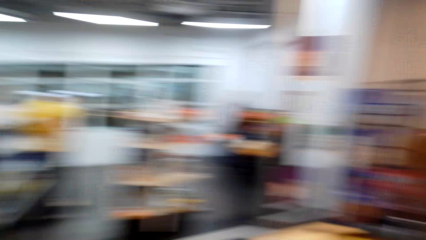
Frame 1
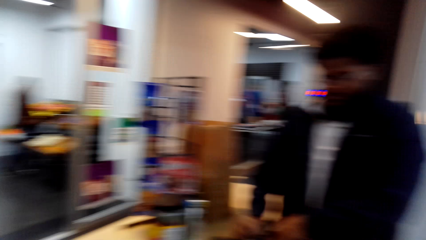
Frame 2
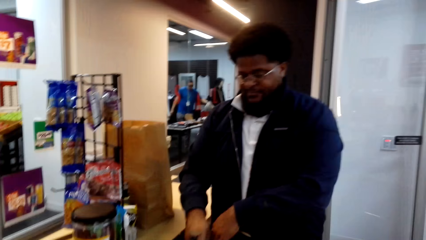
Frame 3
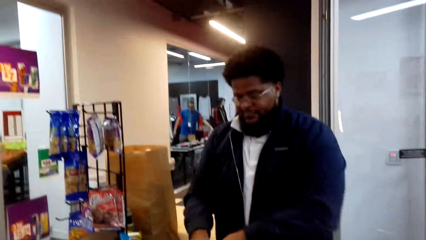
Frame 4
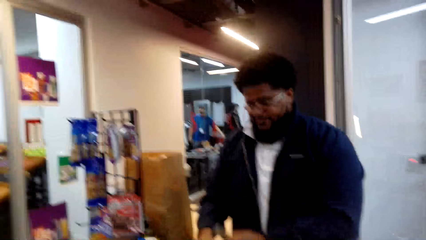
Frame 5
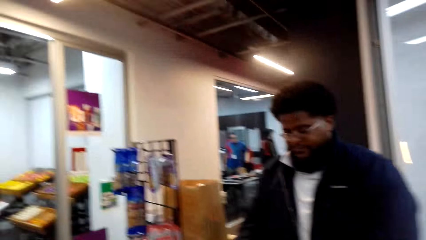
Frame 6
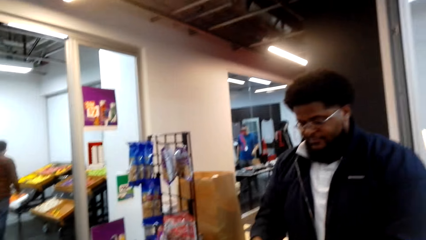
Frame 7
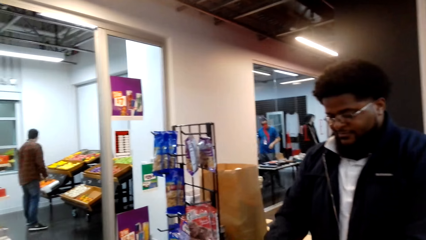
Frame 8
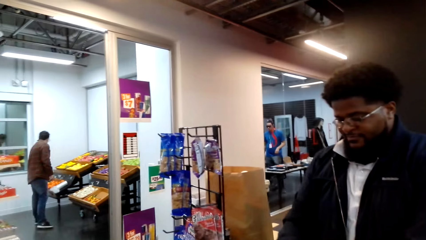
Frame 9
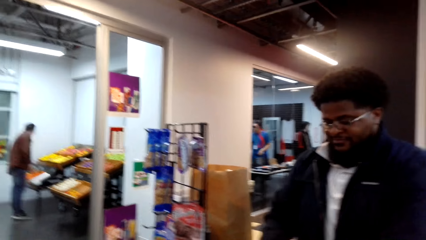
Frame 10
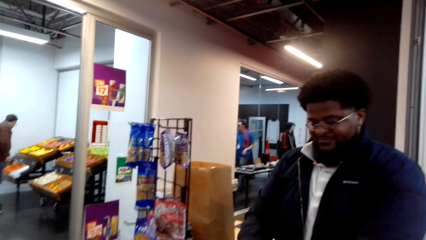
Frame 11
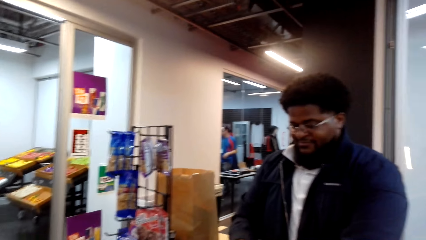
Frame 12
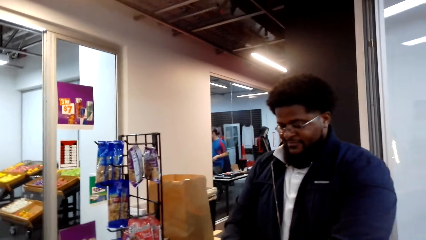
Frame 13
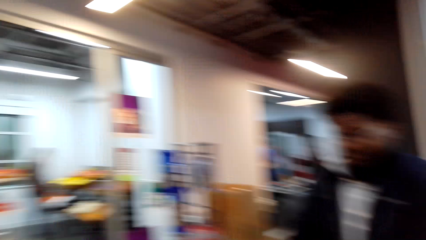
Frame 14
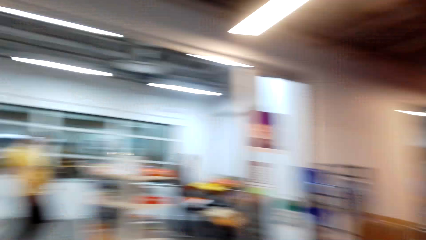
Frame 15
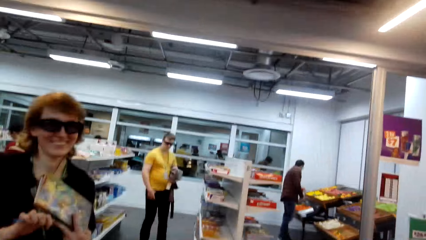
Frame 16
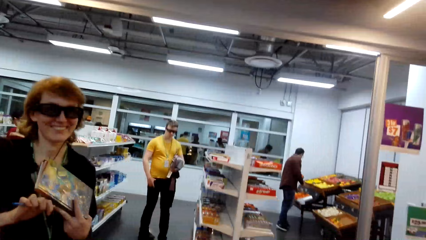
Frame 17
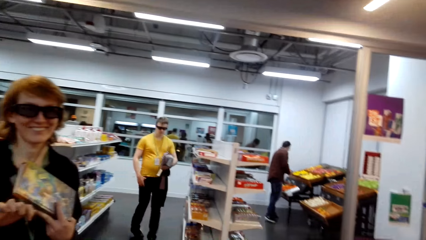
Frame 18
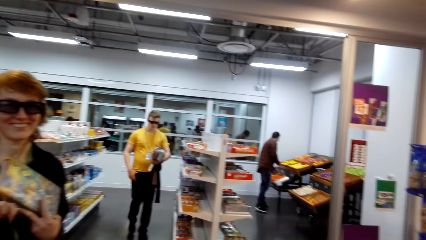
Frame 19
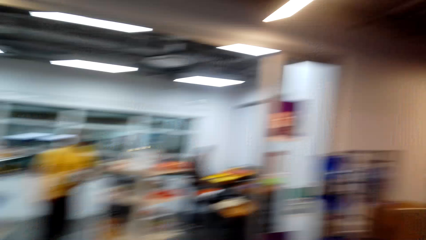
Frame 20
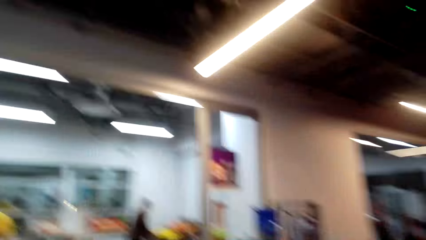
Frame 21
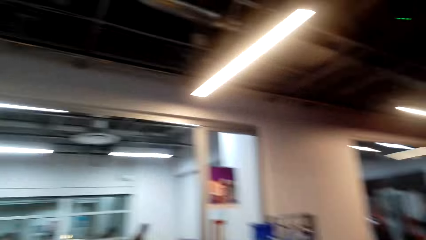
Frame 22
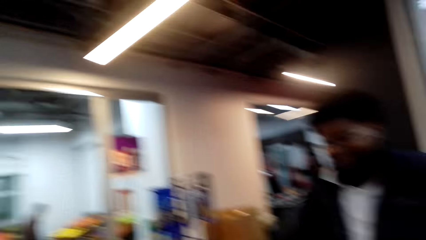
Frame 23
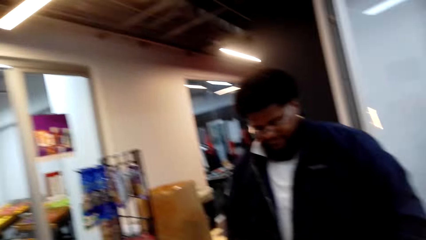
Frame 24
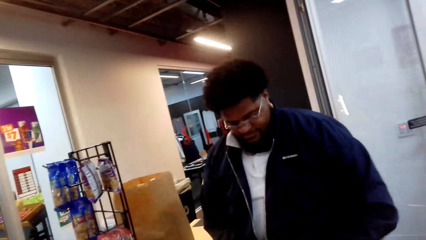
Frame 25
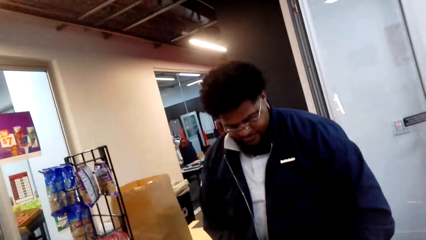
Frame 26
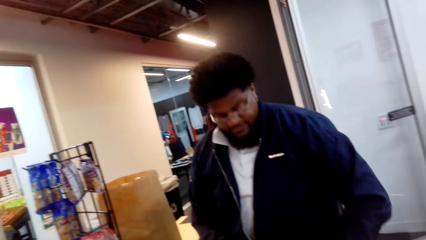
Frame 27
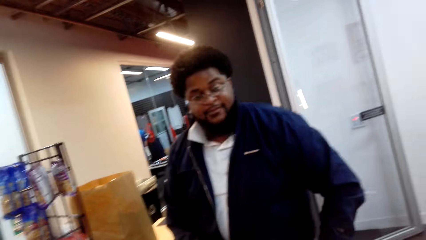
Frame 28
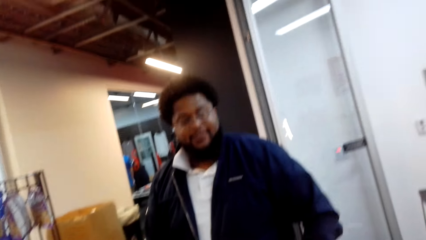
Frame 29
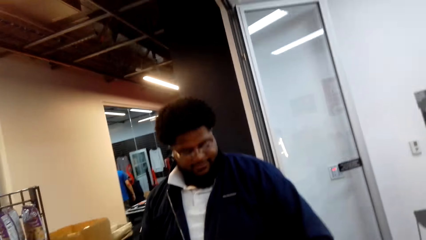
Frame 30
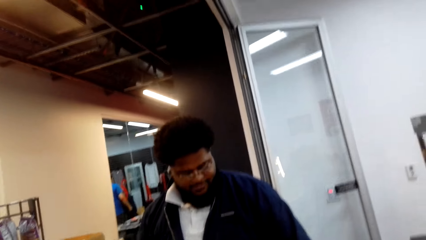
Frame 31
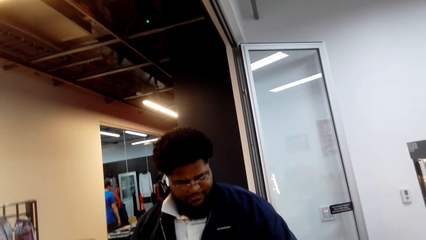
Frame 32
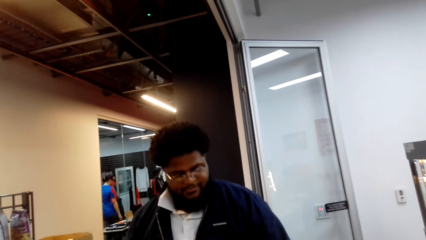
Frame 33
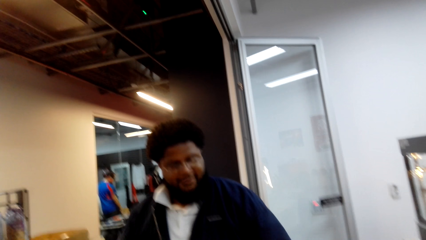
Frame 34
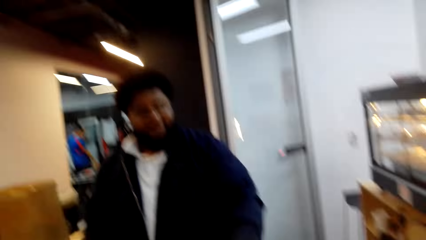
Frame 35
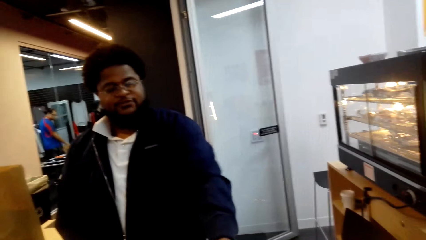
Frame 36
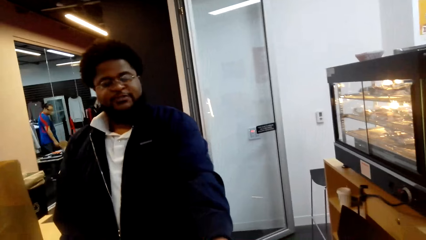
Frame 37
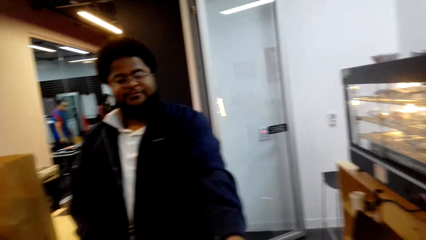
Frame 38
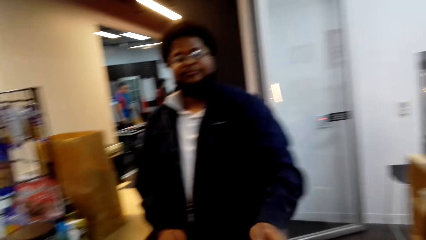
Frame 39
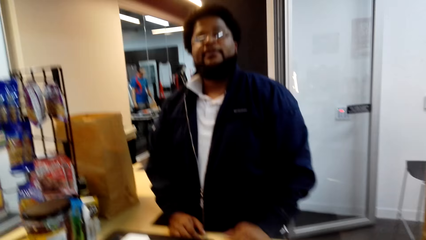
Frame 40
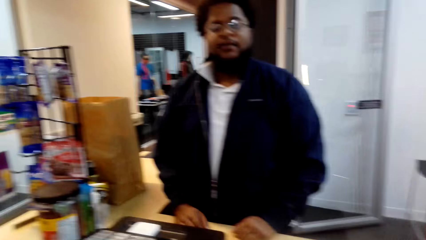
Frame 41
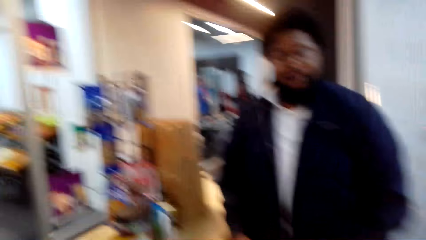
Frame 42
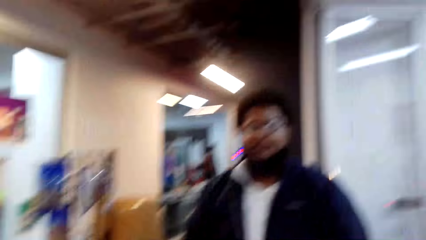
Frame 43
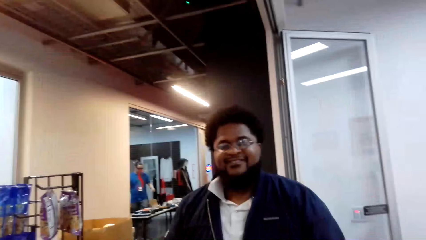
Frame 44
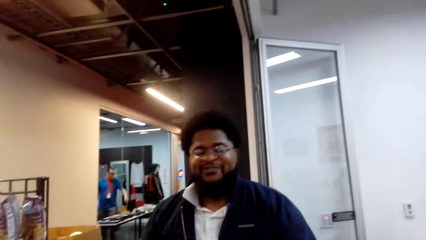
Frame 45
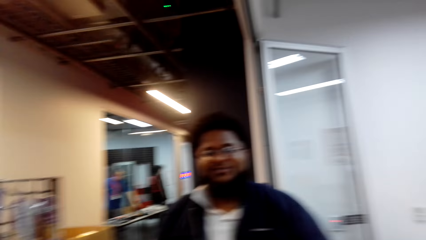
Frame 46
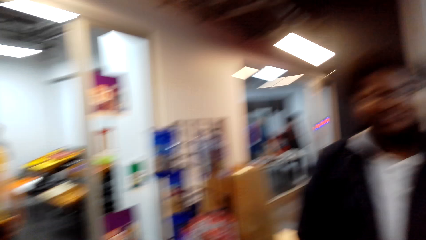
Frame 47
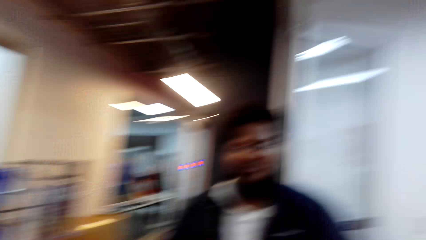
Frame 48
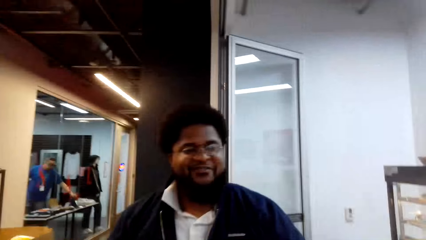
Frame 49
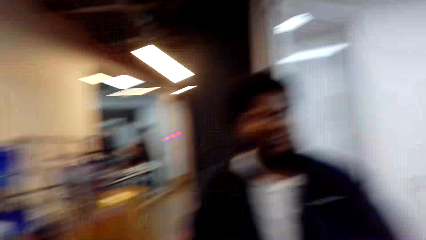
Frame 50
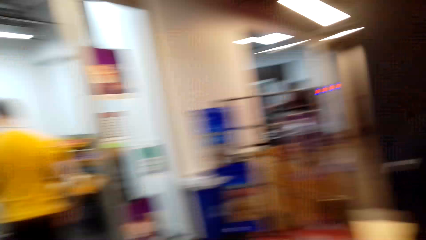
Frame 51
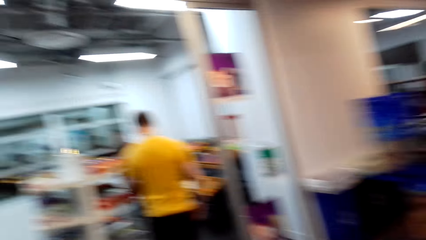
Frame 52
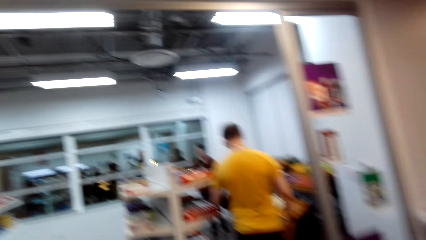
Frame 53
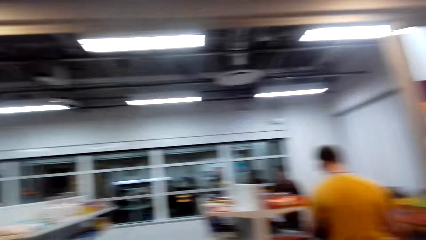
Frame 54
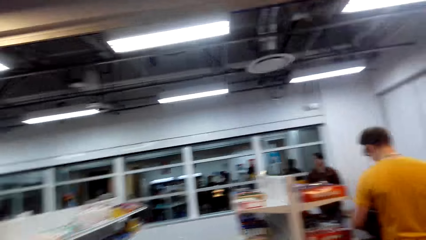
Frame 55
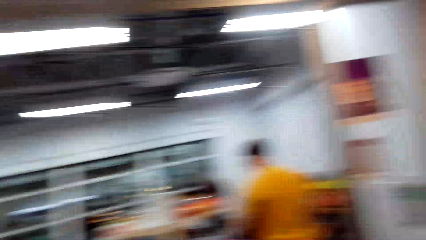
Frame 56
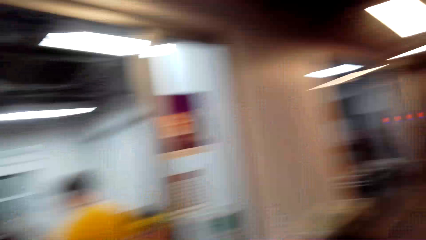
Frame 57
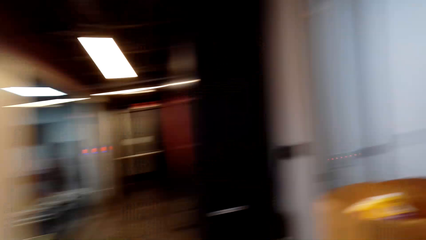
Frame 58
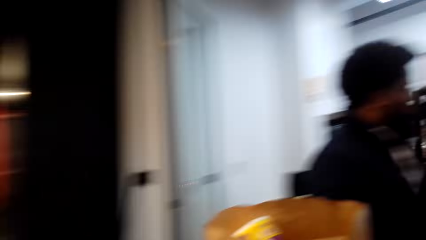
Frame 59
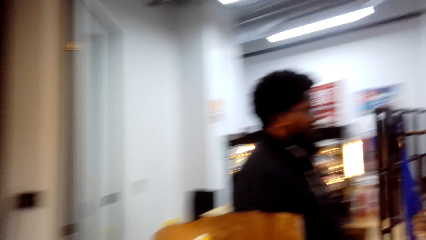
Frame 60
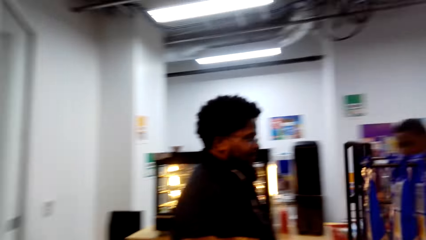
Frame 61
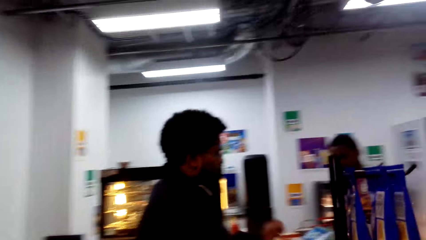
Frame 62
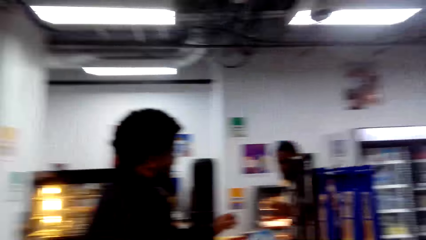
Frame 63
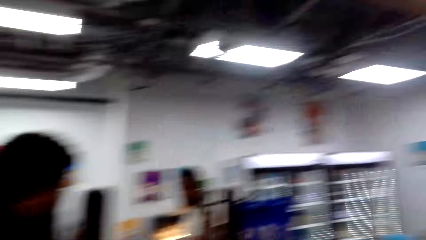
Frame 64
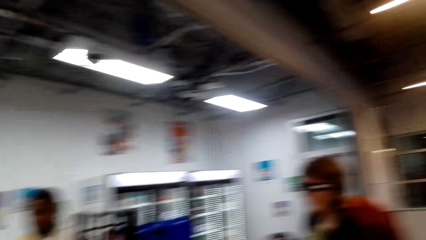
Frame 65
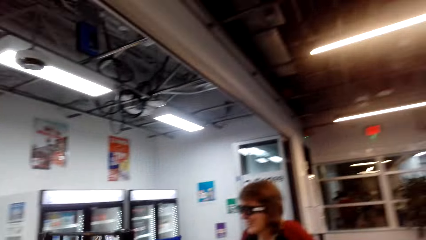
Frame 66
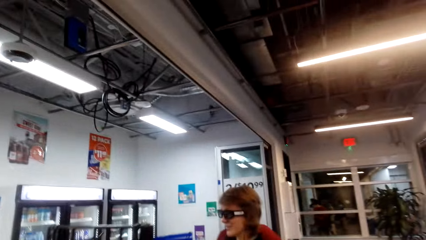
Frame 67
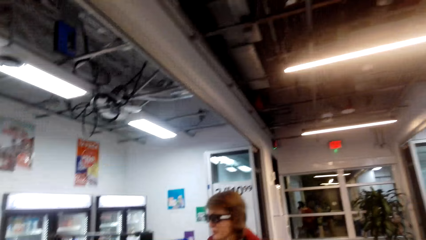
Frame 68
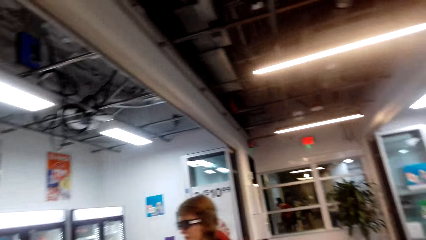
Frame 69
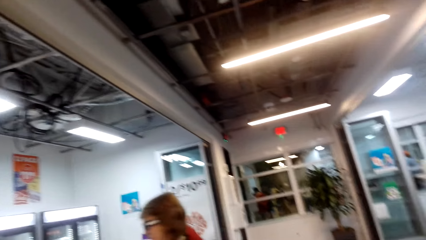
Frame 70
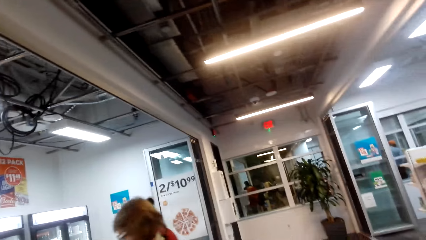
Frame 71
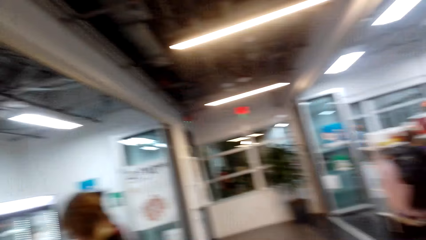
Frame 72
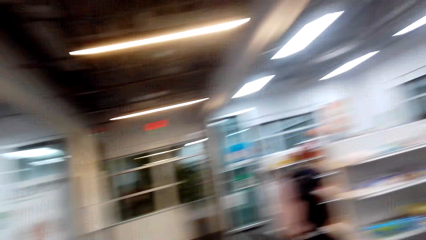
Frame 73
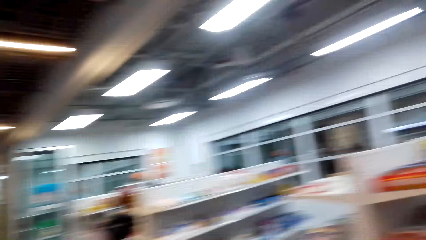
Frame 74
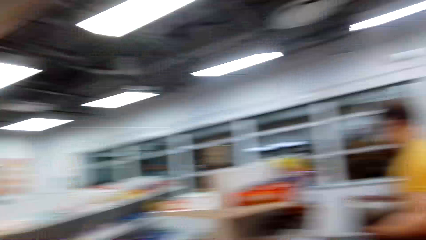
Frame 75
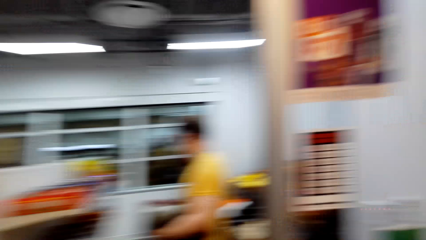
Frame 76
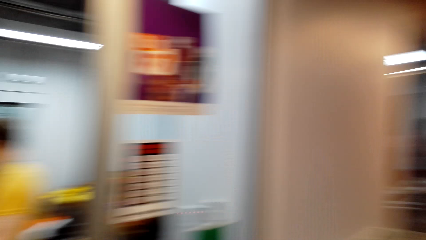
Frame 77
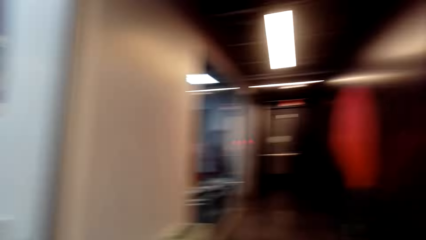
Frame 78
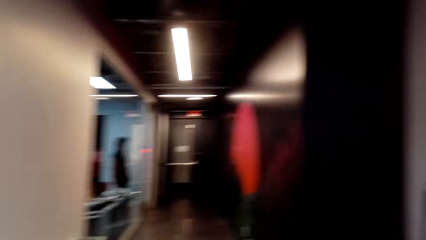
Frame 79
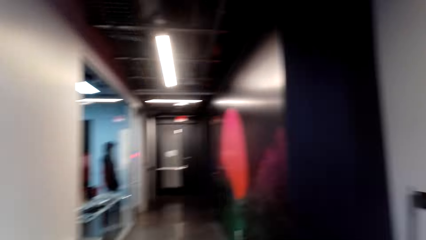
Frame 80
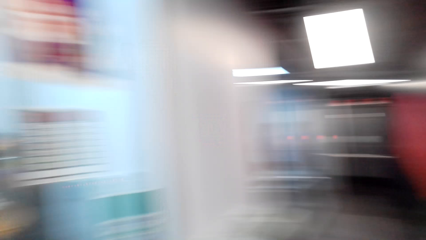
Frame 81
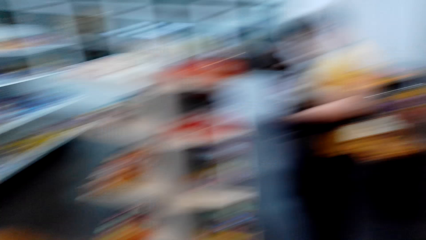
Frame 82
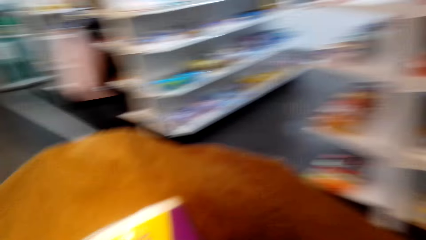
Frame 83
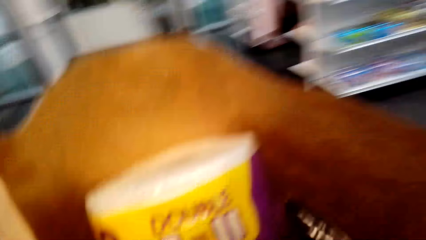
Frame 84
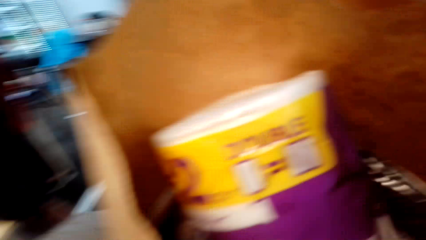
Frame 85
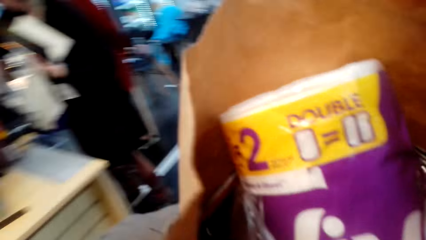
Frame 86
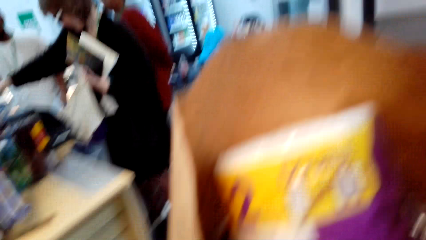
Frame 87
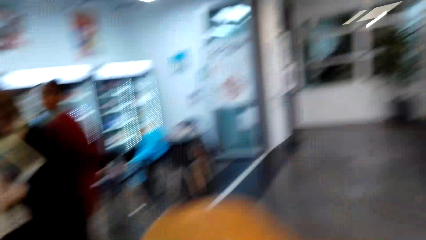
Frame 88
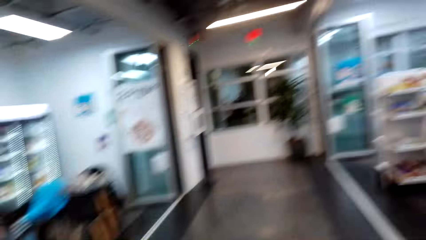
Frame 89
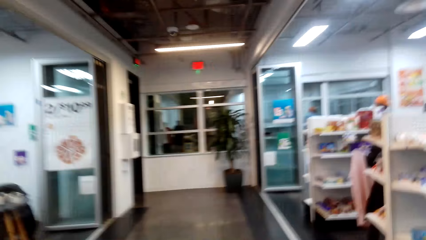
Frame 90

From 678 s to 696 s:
The cashier interacts with the camera wearer. The cashier hands the cash balance to the camera wearer. The camera wearer walks in the supermarket. They pick up the paper bag. They walk in the supermarket.
